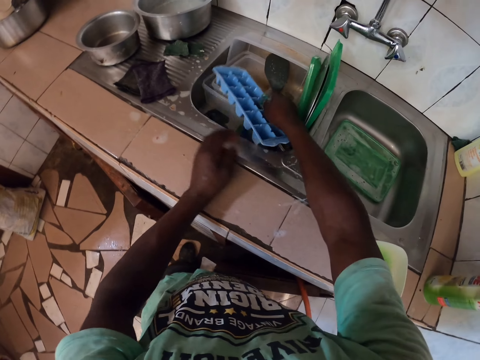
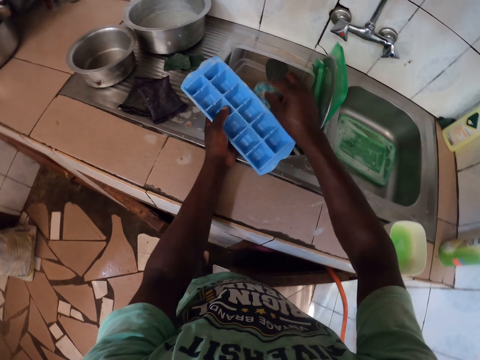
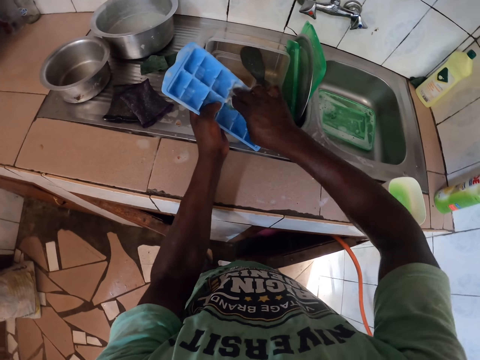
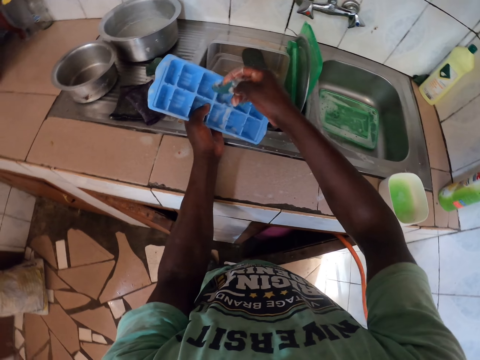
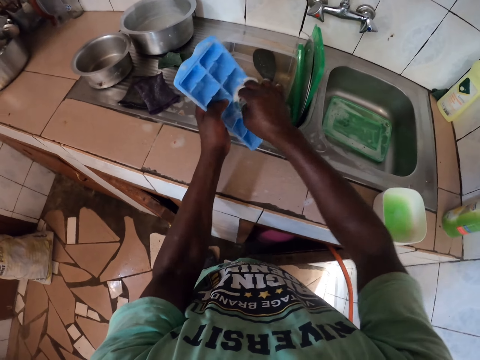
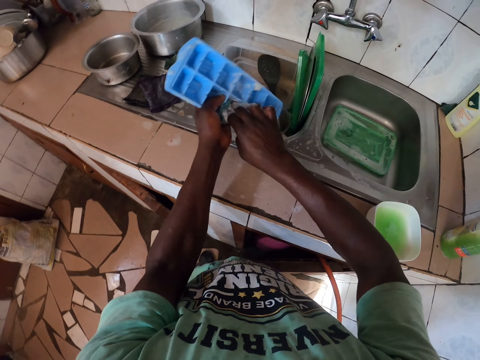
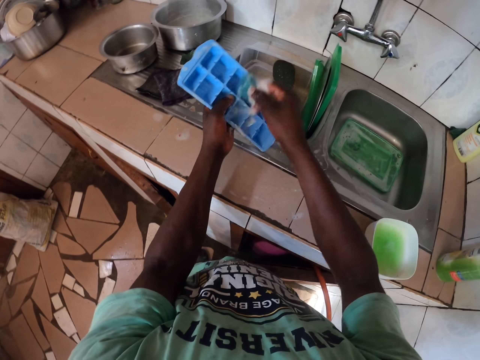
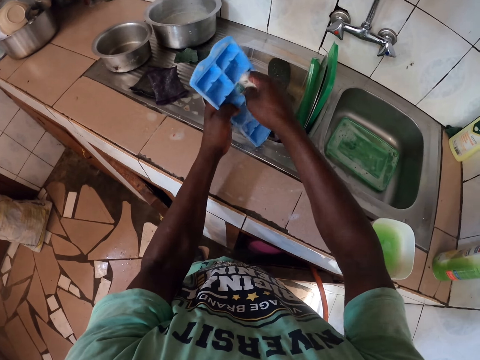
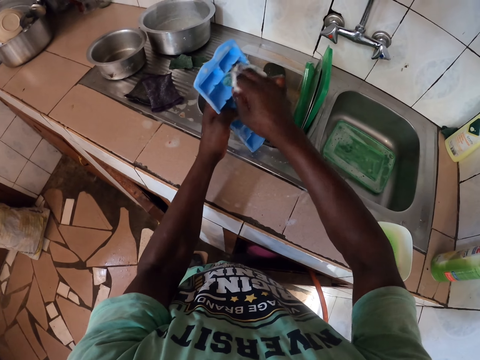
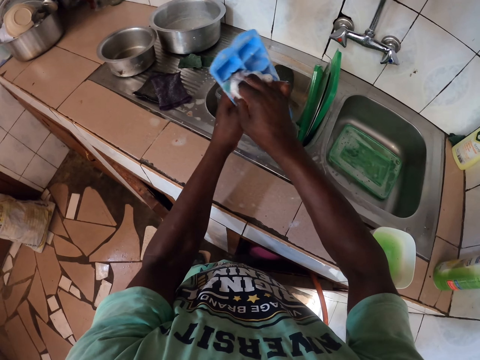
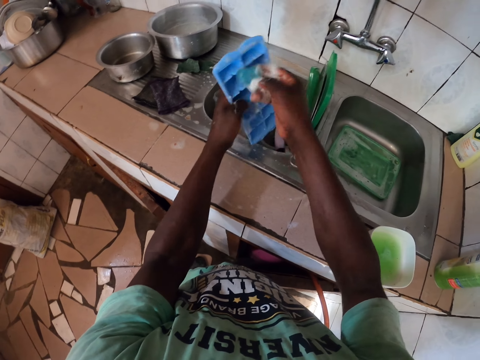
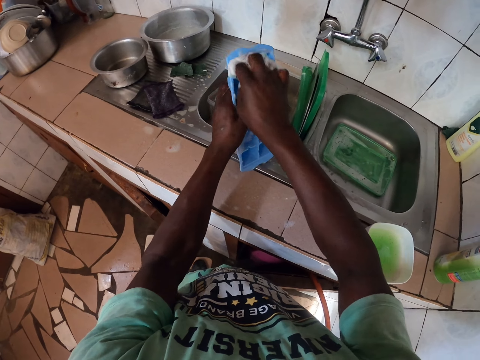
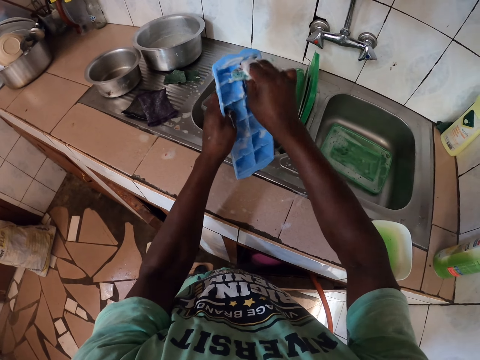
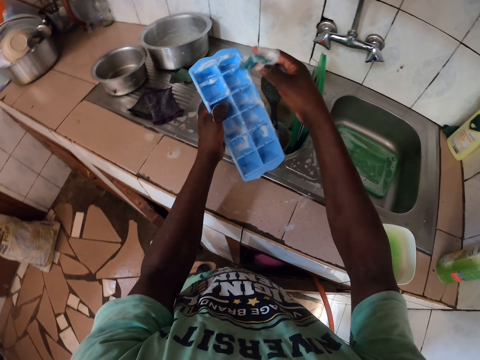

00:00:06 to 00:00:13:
The camera wearer picks up an ice cubes cell container in the sink. They wash the ice cubes cell container.

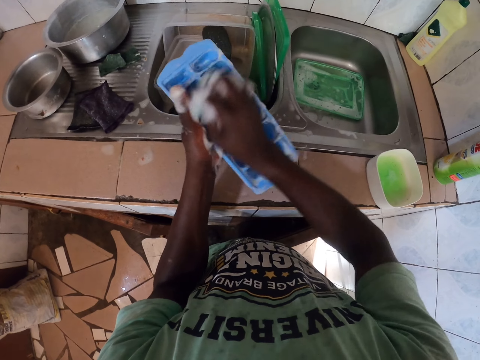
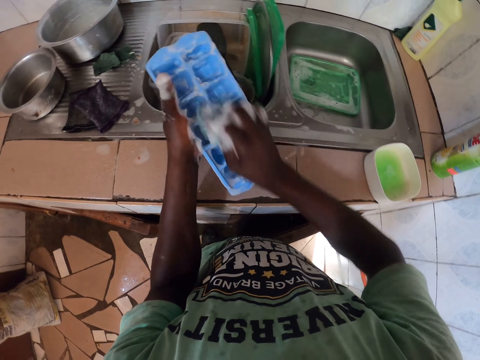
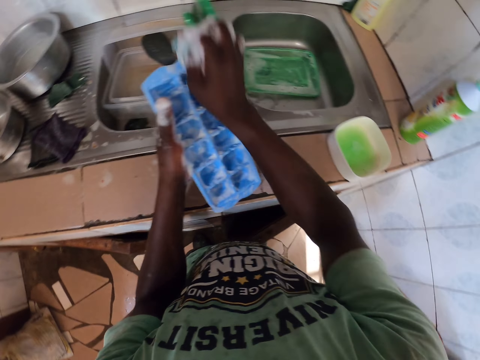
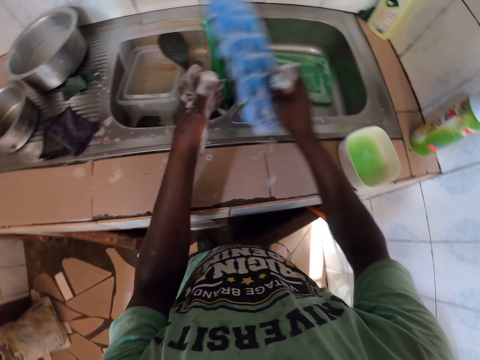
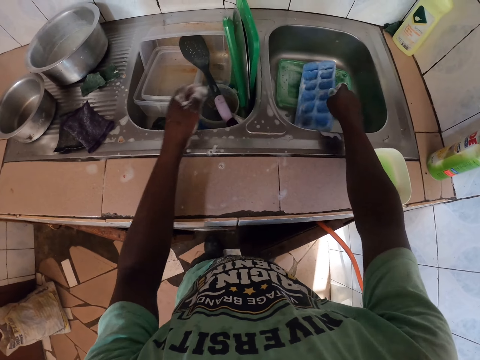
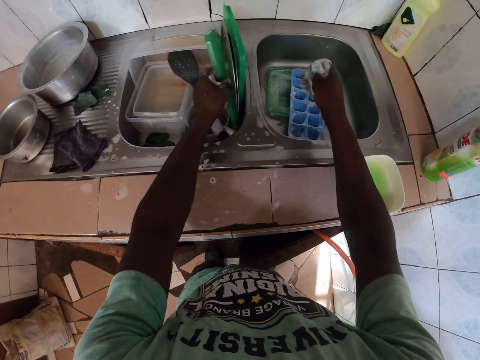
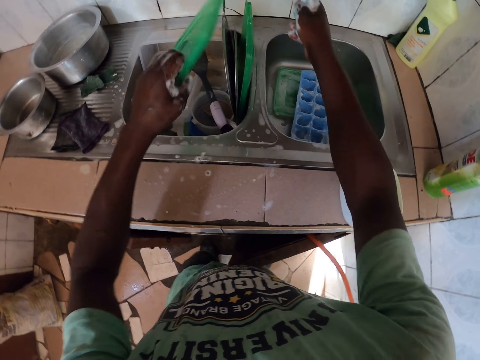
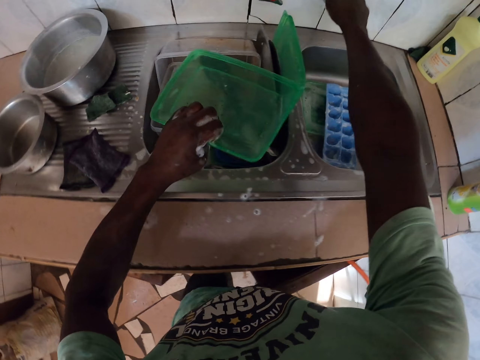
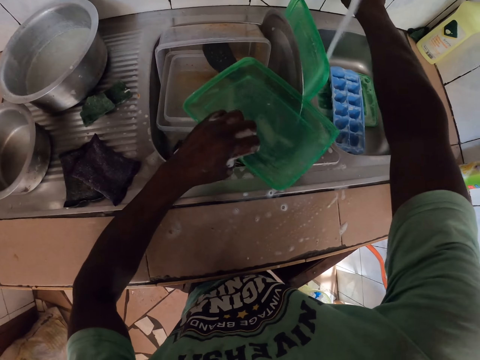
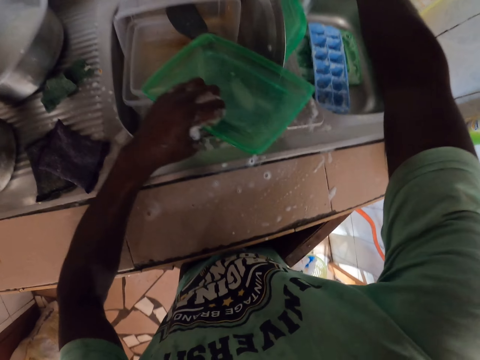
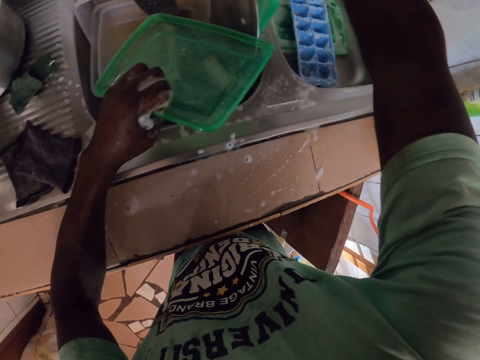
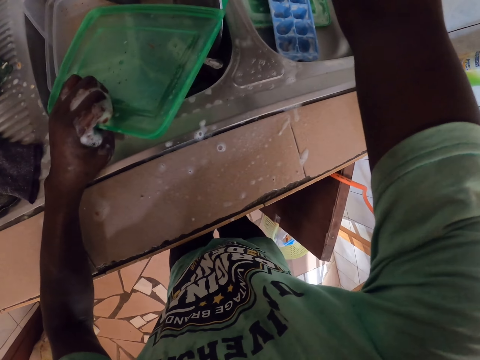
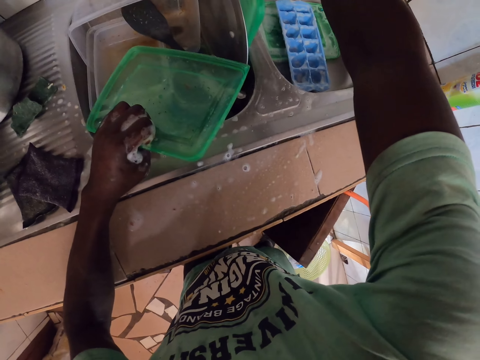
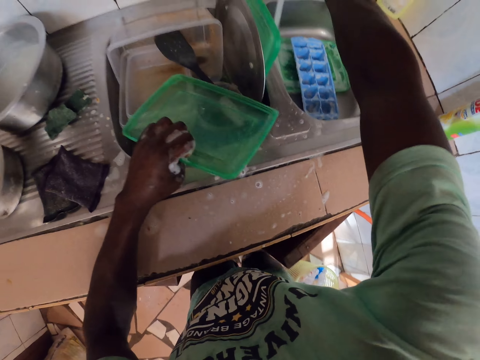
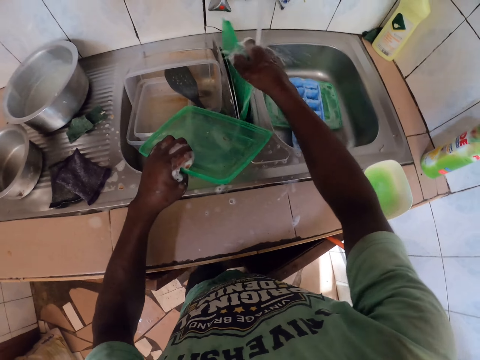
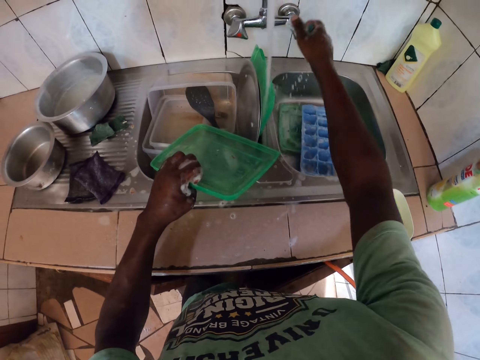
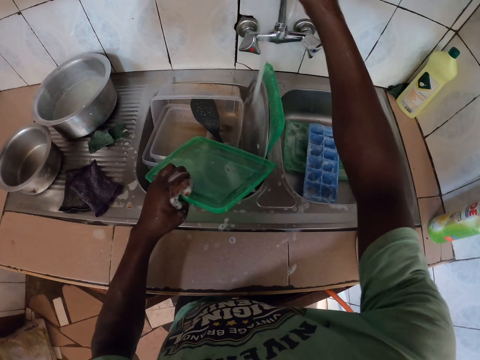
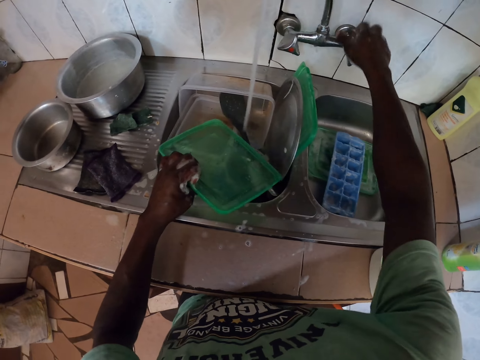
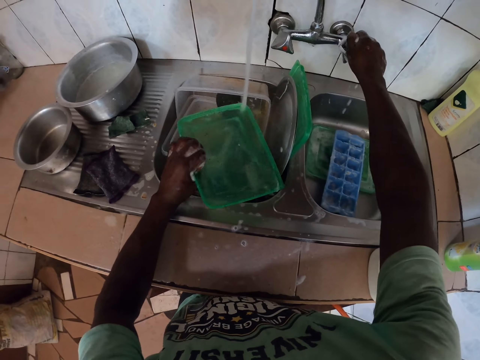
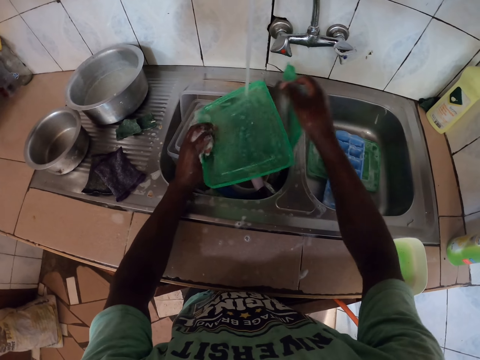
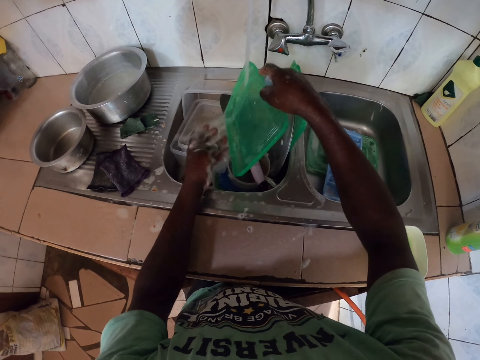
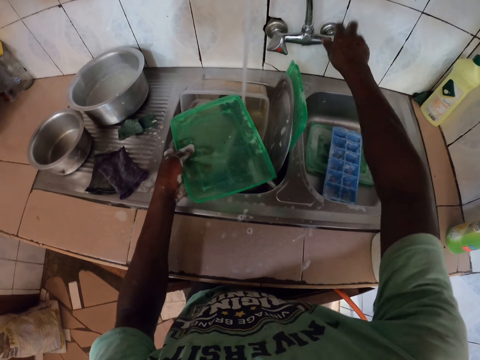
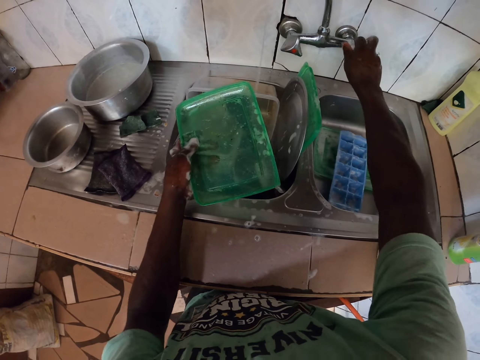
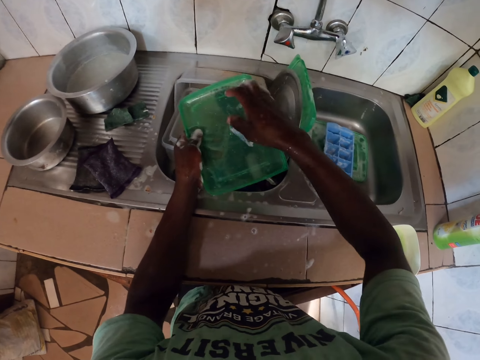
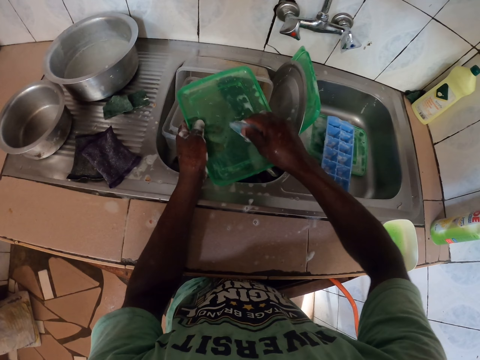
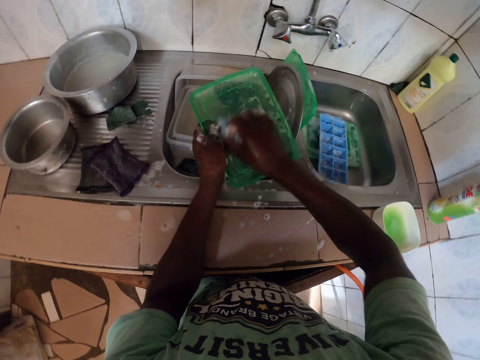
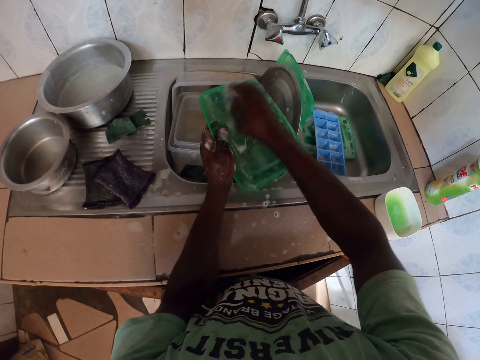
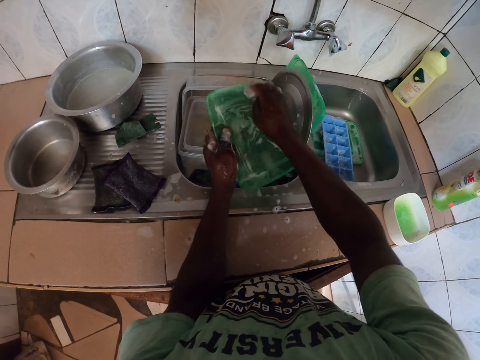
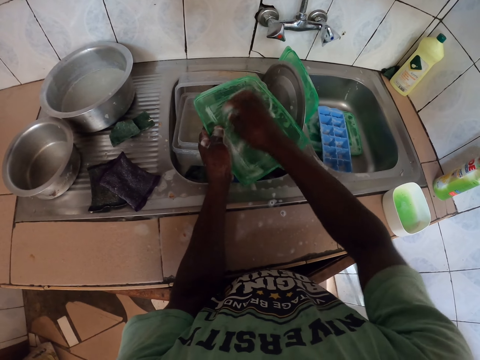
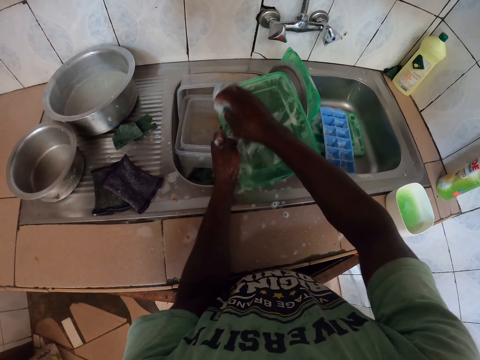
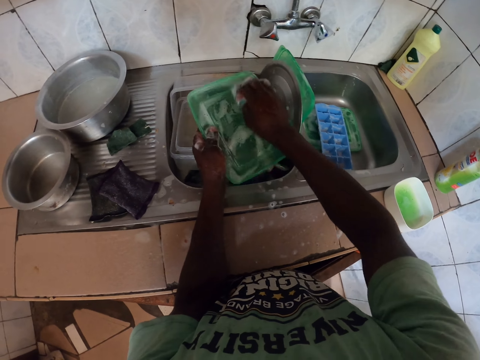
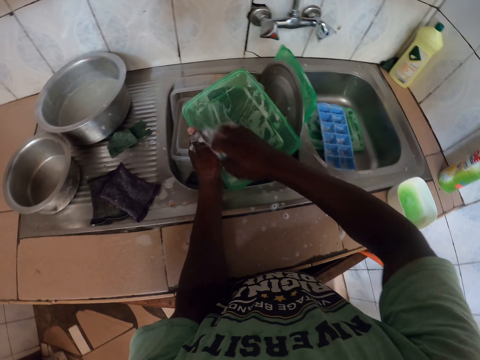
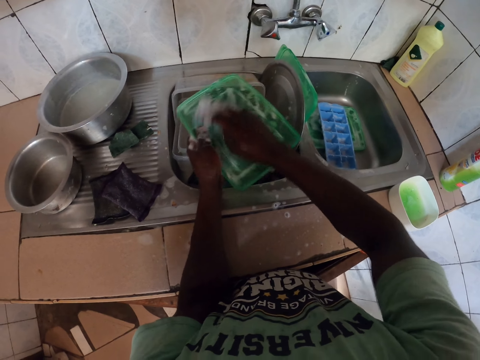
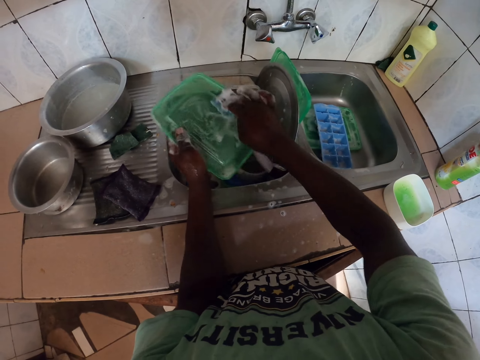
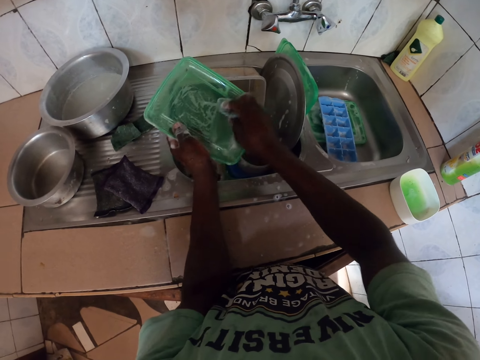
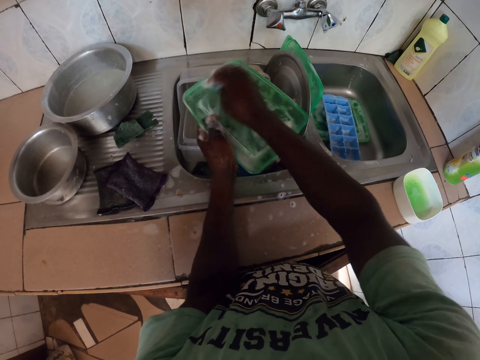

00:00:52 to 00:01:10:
The camera wearer puts the ice cubes cell container in the sink. They pick up a tin top cover in the sink. They open the water tap. They rinse the tin top cover. They close the tap. They wash the tin top cover.

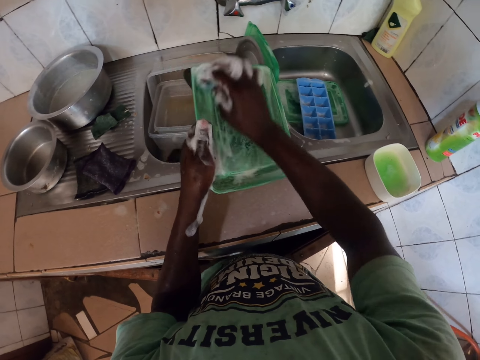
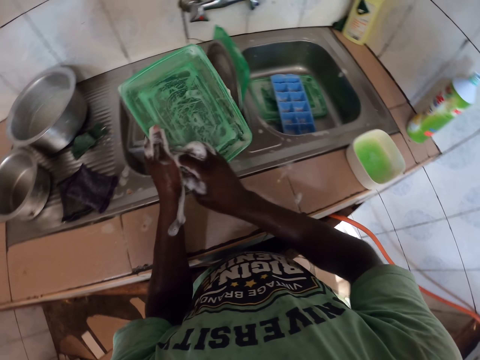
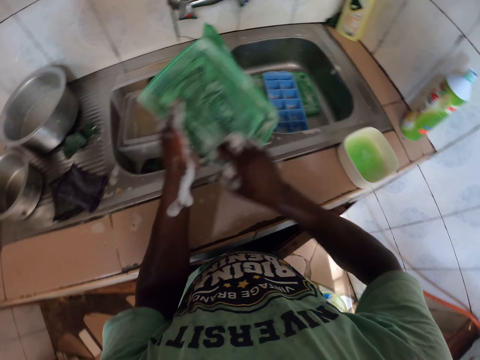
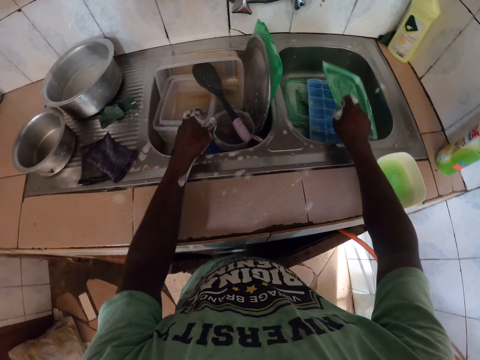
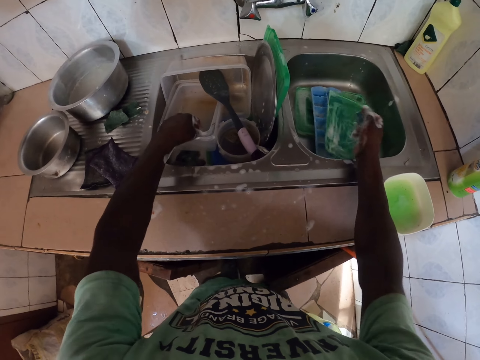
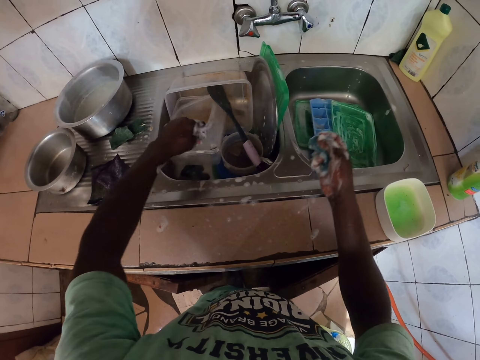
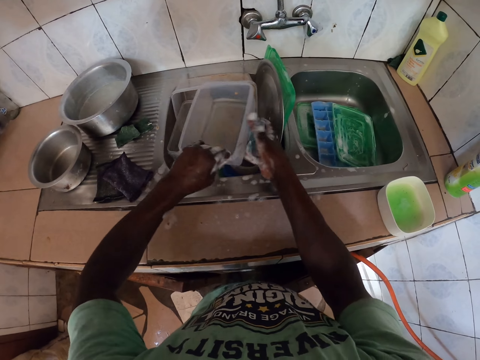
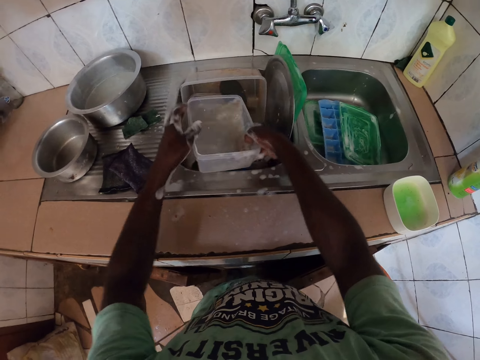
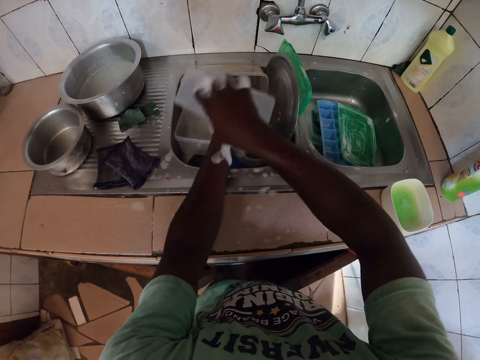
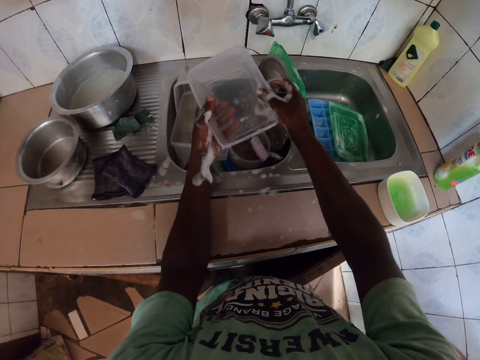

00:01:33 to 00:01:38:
The camera wearer puts the tin top cover in the sink. They pick up a tin in the sink. They pour water in the tin in the sink.
